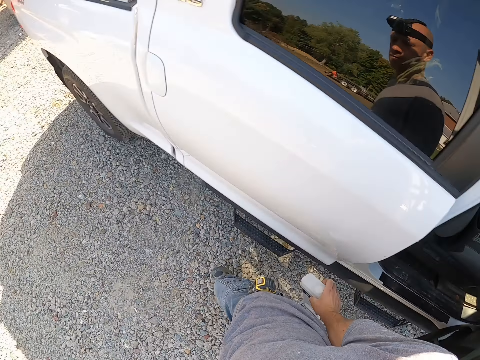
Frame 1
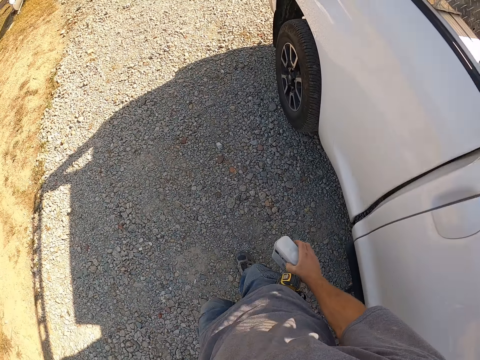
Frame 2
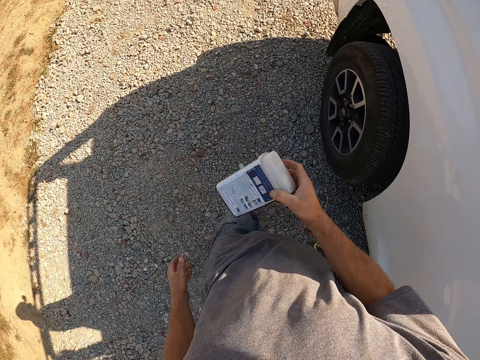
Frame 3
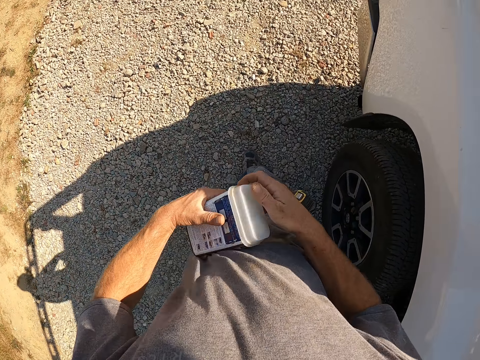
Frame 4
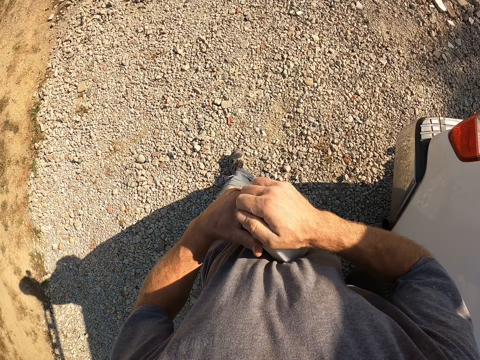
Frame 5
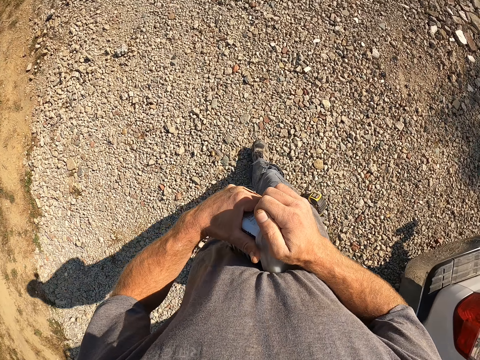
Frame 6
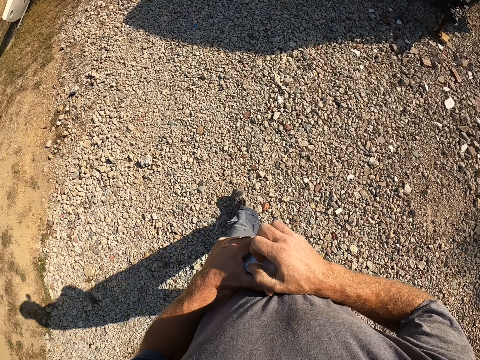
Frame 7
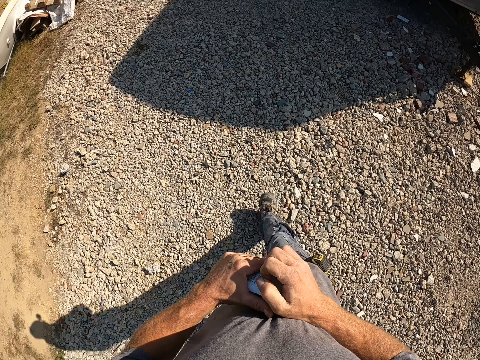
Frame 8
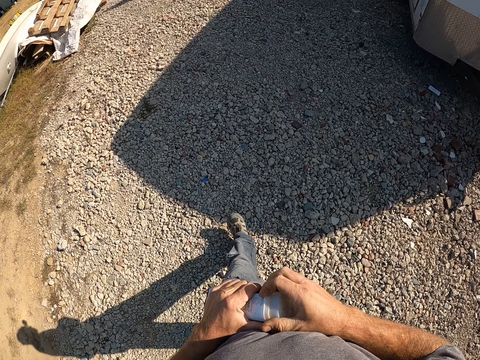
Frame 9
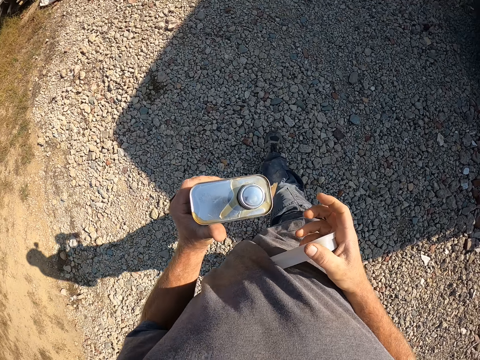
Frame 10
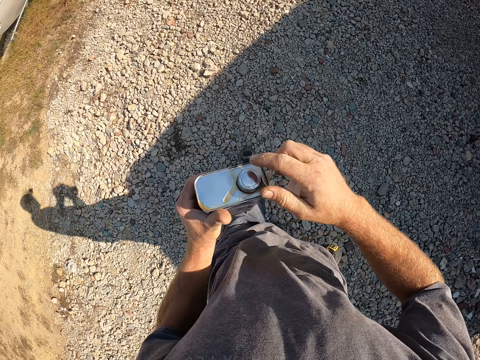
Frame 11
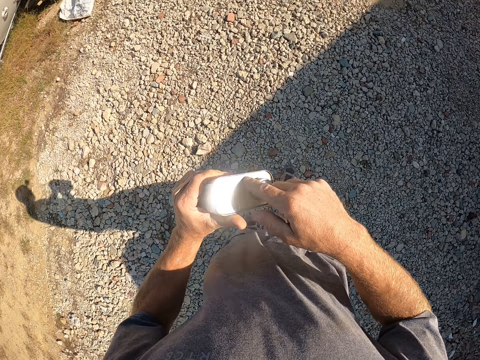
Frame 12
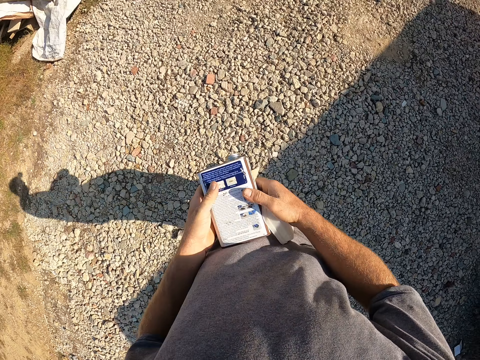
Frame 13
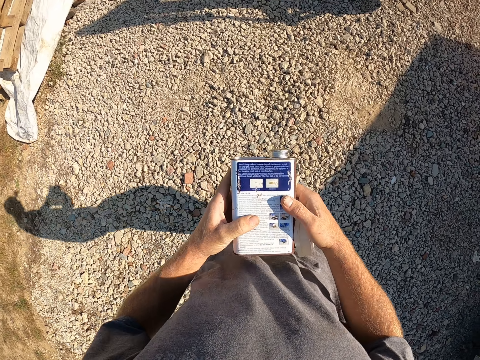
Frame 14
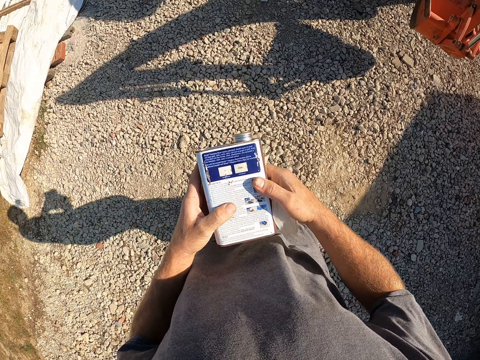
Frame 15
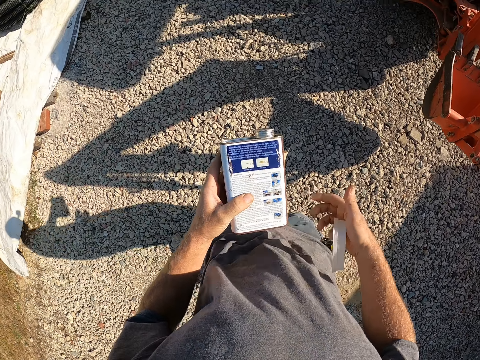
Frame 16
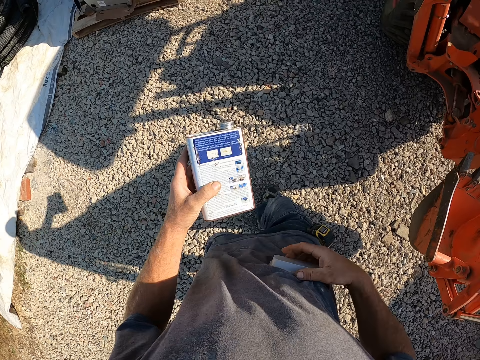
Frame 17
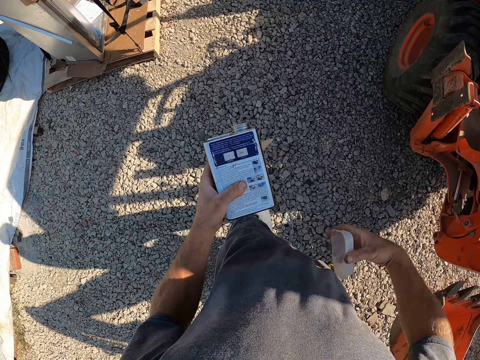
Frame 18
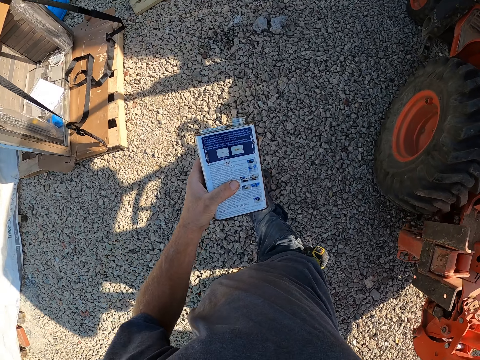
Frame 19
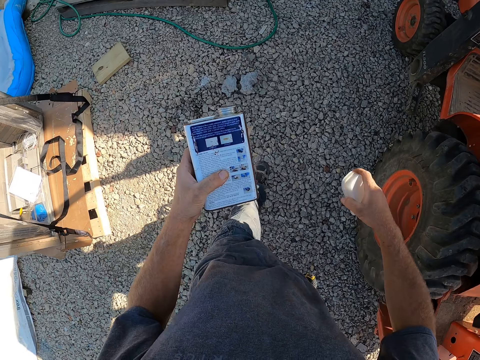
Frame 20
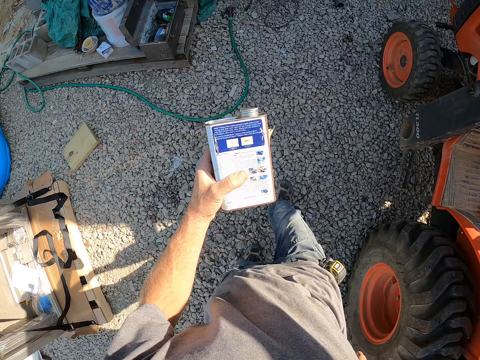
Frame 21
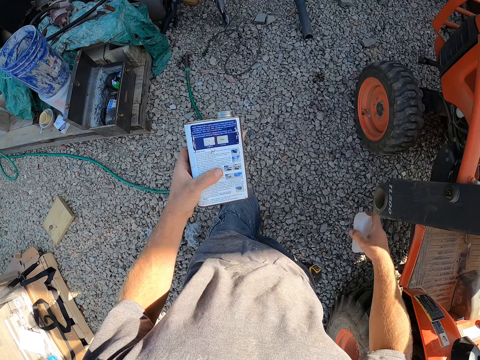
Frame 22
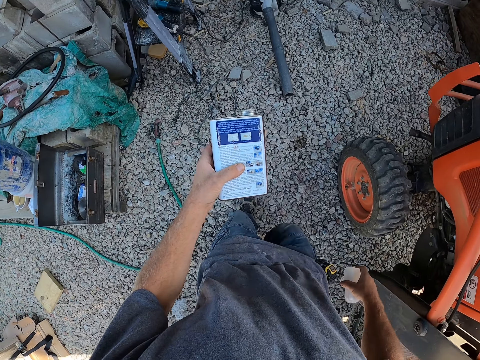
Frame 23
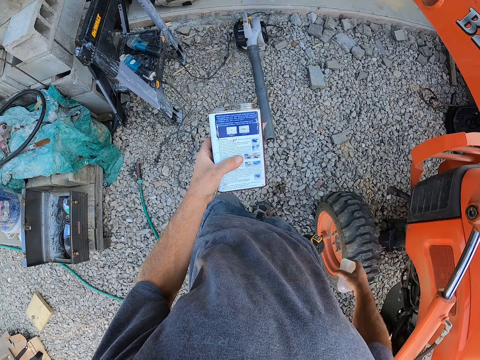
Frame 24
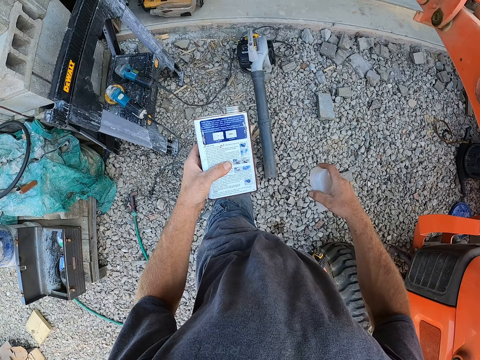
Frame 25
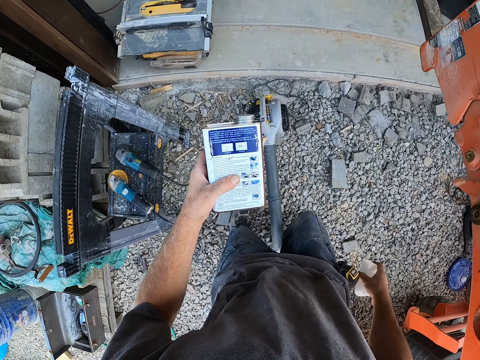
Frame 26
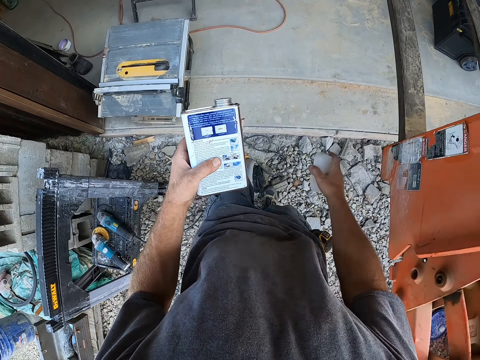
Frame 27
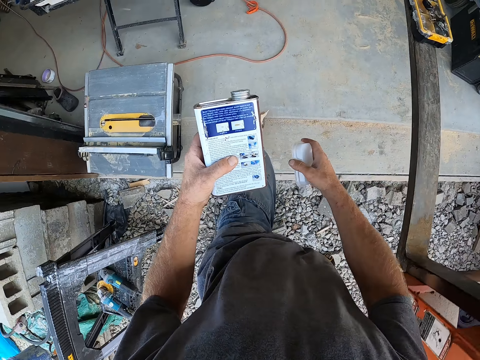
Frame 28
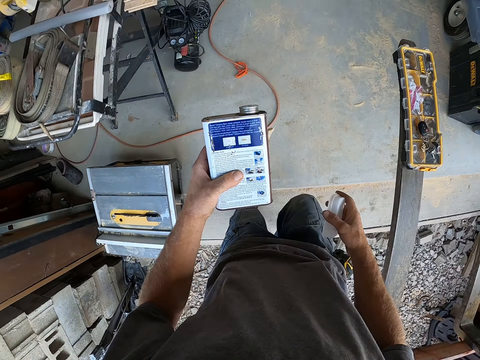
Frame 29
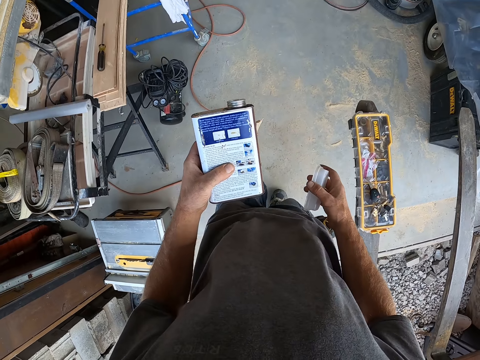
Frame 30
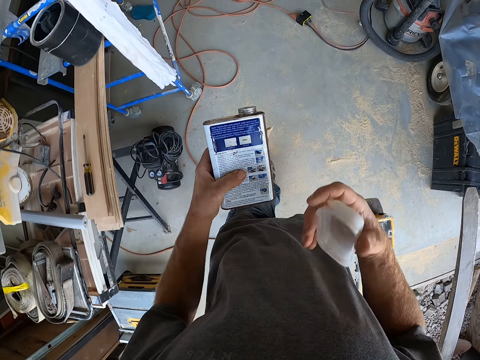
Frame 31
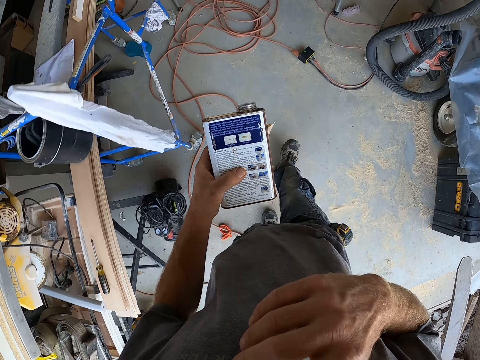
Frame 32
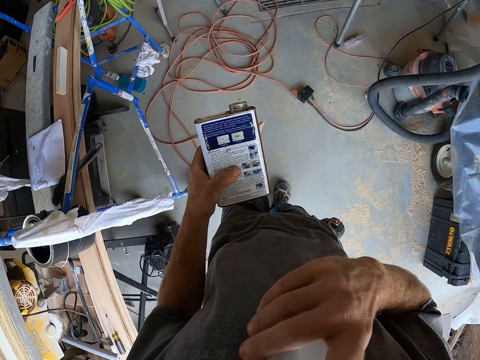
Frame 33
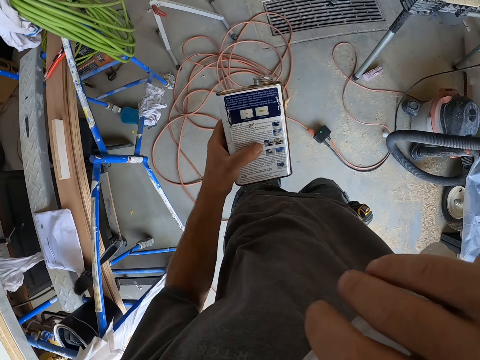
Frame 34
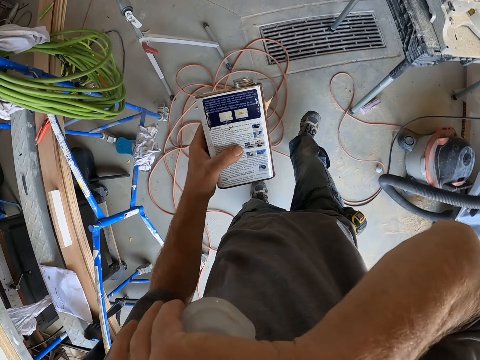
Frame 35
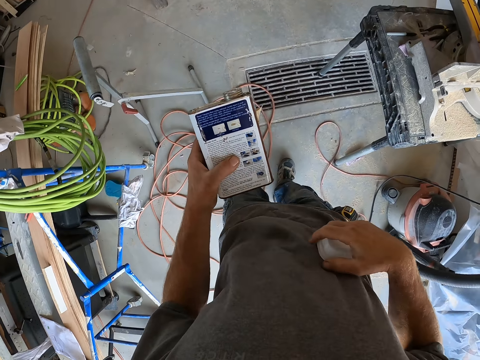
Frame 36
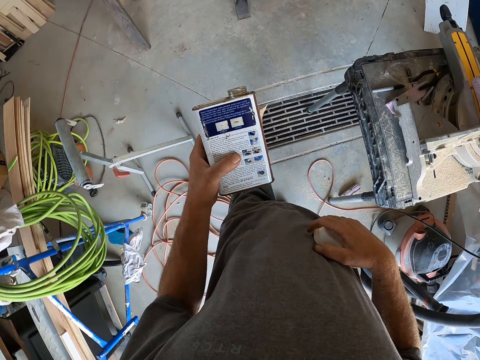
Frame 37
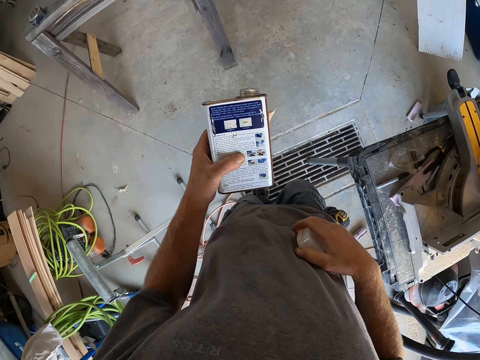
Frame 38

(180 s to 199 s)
The camera wearer walks back to the room. He removes the can cover. He walks into the workshop. He scratches his face.

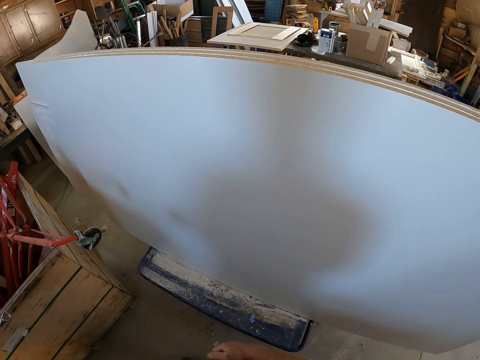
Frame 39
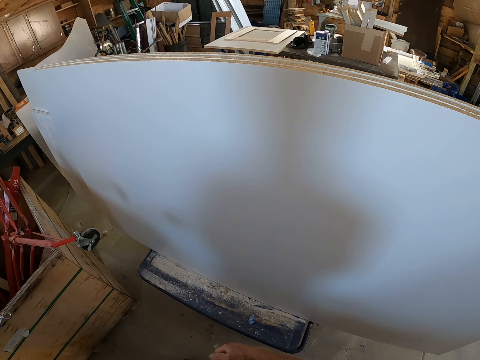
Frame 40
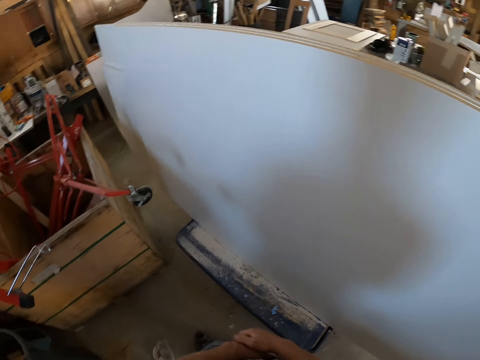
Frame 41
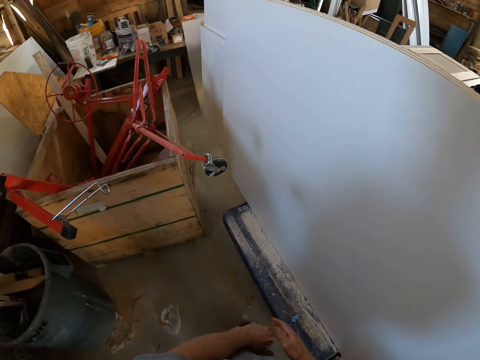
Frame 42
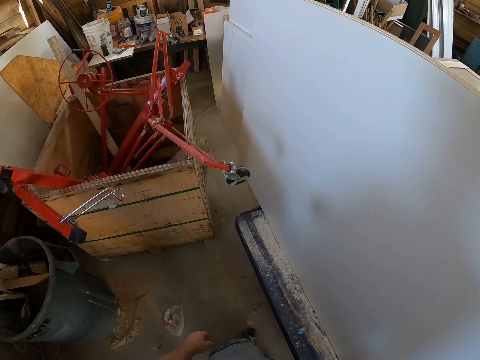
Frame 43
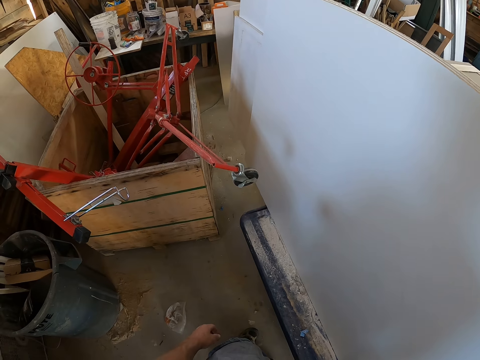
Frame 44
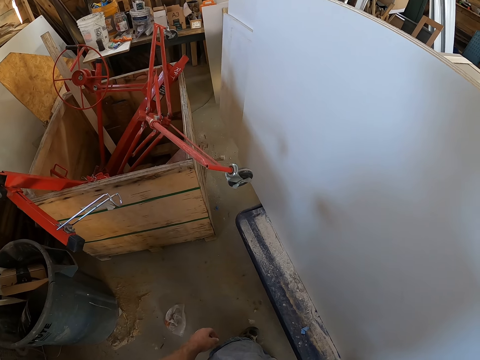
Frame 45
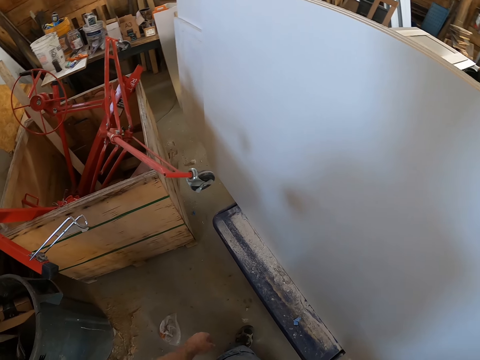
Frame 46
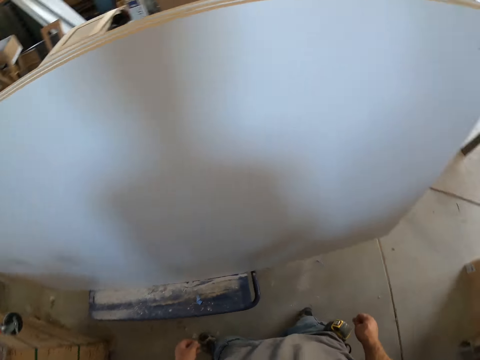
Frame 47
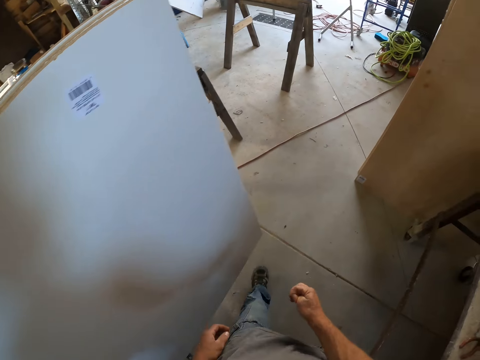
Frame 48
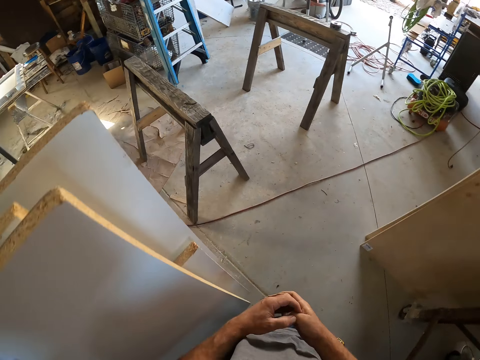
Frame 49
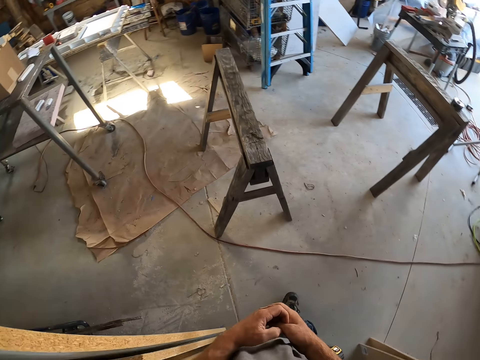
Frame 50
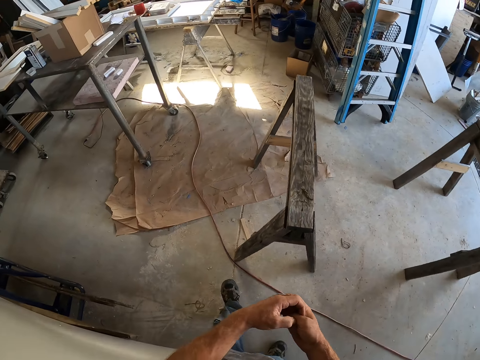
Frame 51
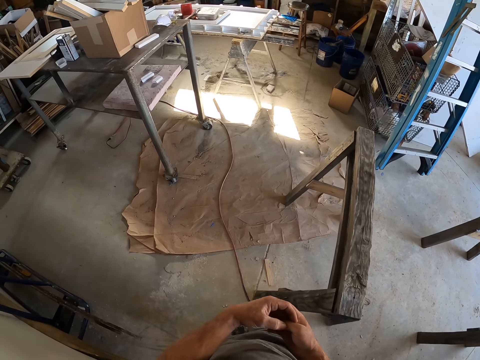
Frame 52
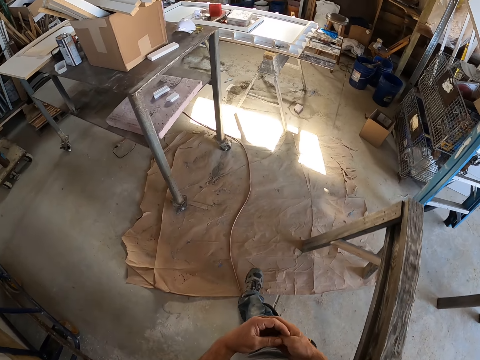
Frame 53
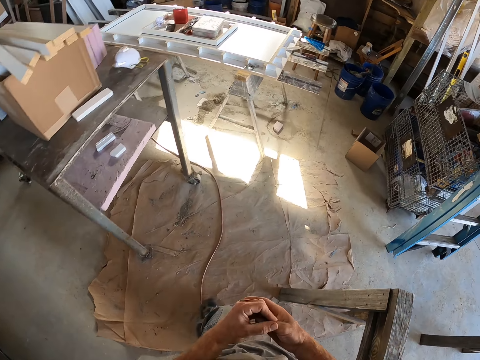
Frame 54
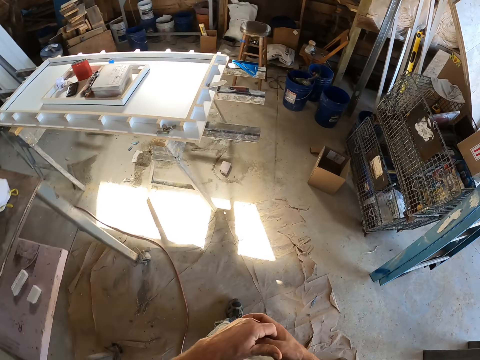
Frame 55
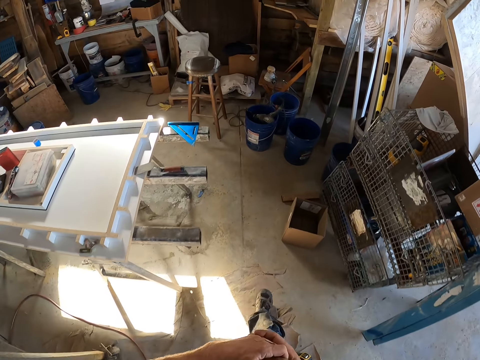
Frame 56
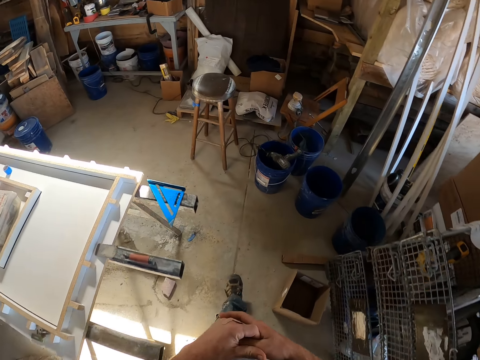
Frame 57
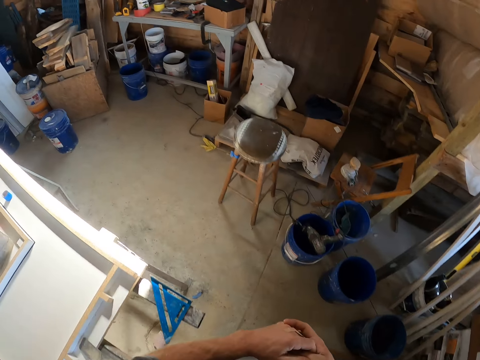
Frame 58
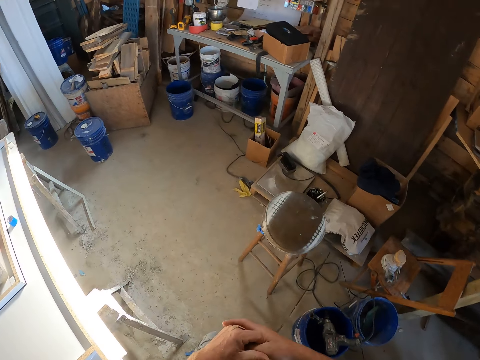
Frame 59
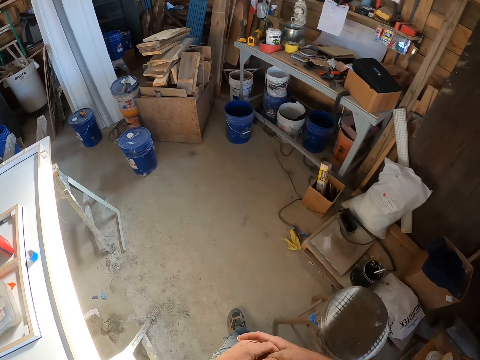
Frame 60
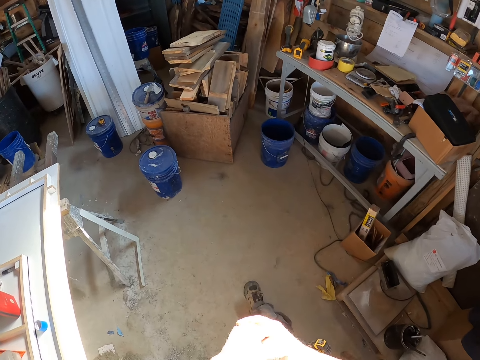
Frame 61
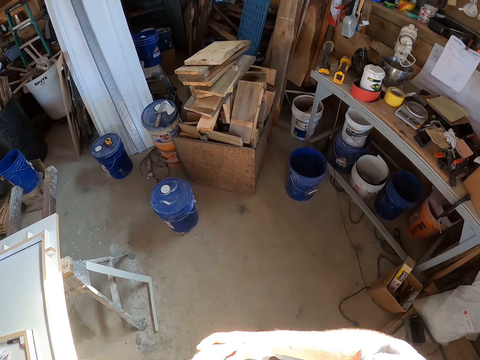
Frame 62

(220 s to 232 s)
The camera wearer looks around in the workshop. They walk in the workshop.
